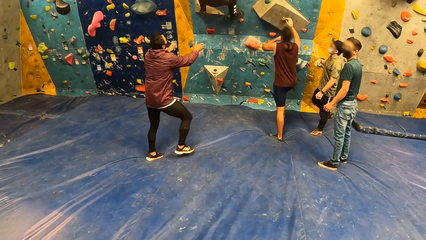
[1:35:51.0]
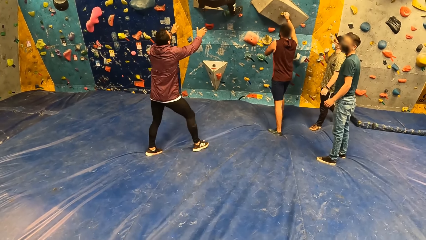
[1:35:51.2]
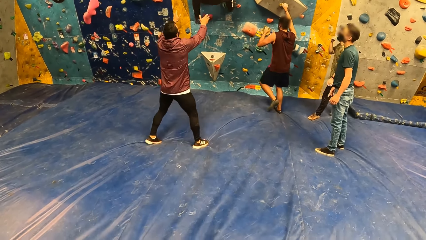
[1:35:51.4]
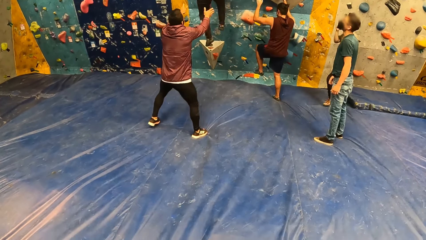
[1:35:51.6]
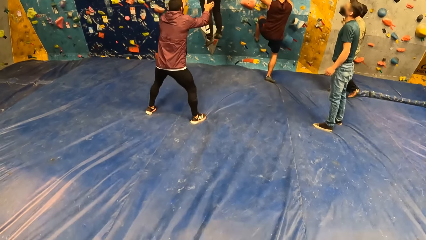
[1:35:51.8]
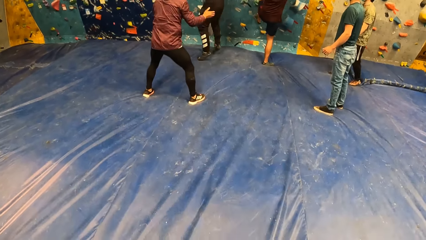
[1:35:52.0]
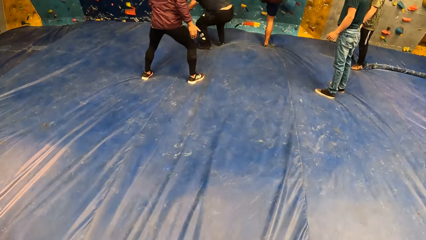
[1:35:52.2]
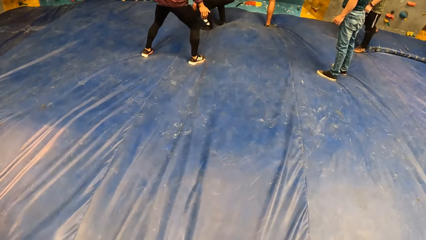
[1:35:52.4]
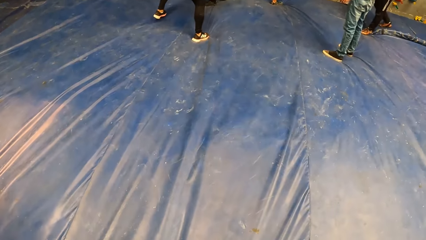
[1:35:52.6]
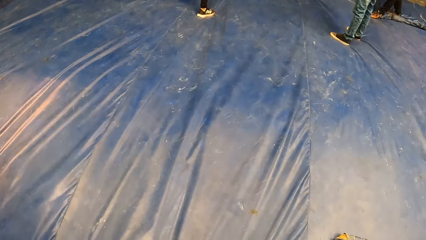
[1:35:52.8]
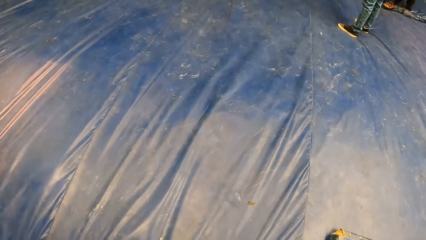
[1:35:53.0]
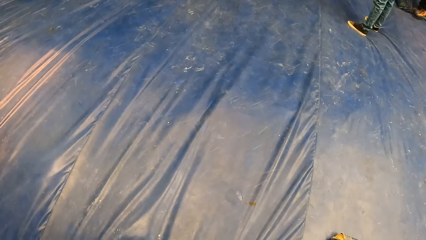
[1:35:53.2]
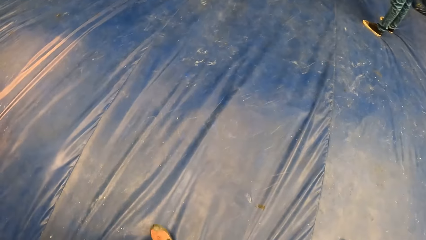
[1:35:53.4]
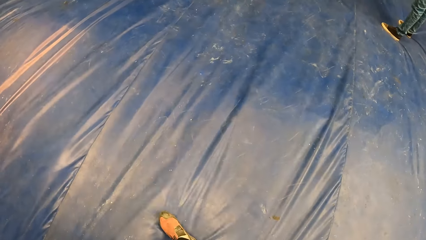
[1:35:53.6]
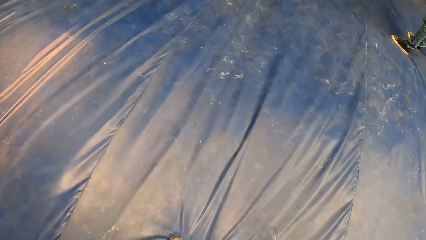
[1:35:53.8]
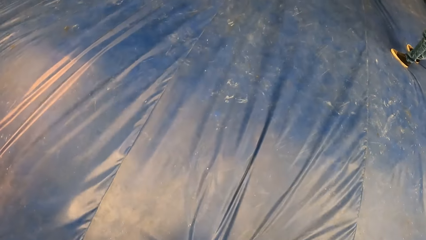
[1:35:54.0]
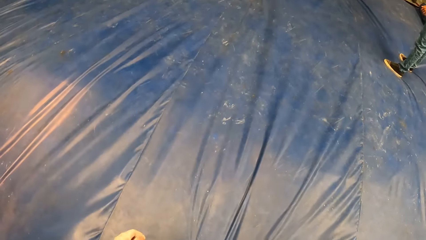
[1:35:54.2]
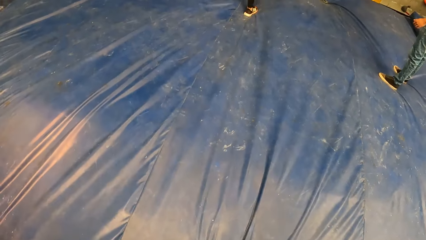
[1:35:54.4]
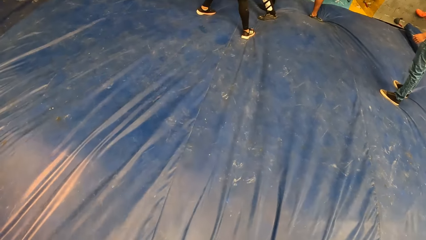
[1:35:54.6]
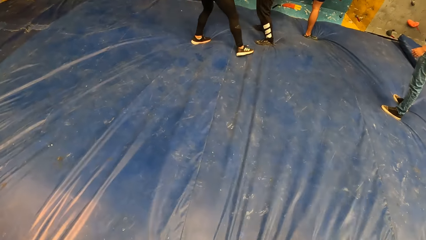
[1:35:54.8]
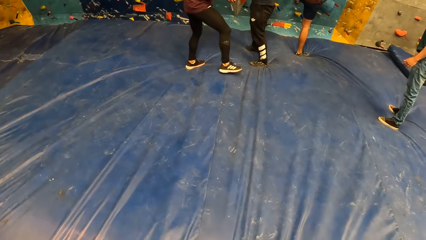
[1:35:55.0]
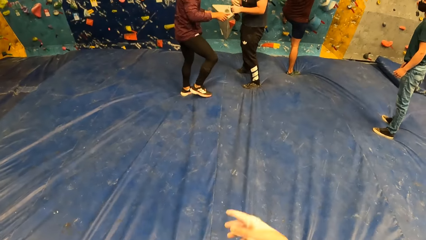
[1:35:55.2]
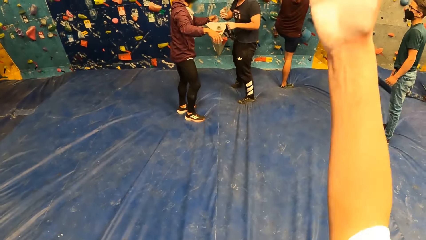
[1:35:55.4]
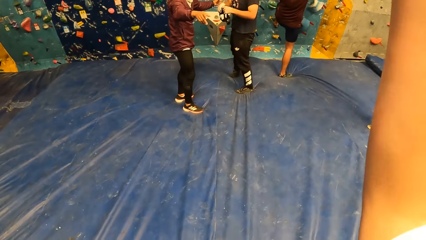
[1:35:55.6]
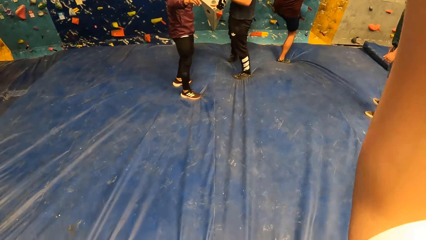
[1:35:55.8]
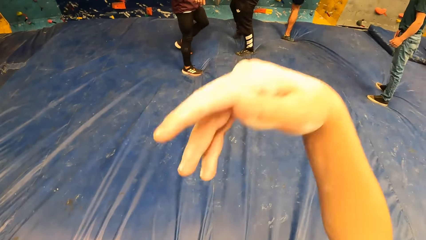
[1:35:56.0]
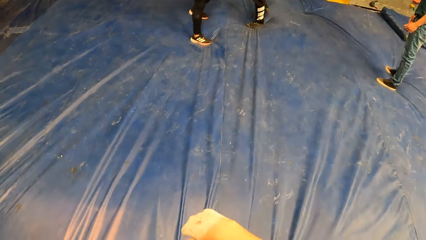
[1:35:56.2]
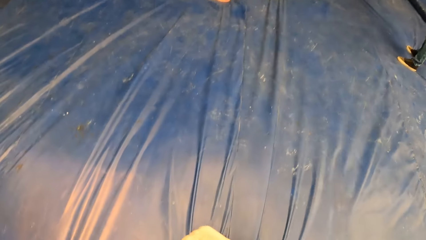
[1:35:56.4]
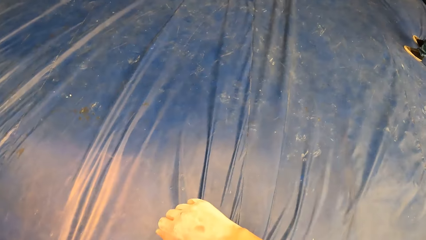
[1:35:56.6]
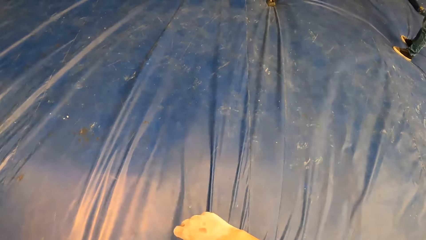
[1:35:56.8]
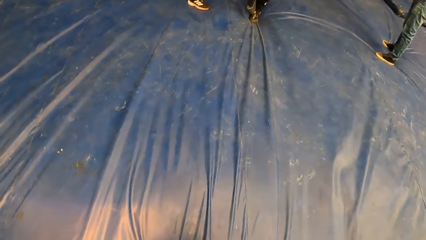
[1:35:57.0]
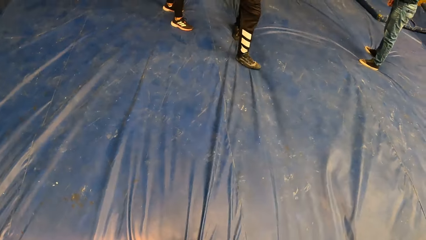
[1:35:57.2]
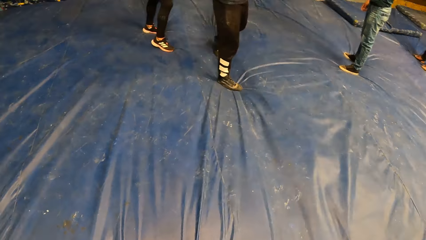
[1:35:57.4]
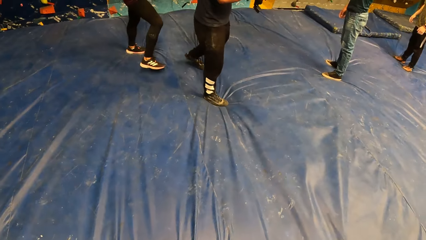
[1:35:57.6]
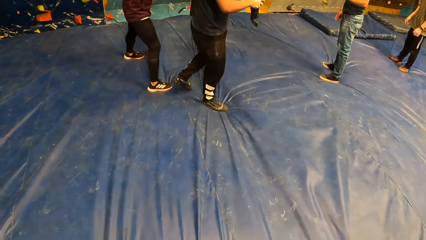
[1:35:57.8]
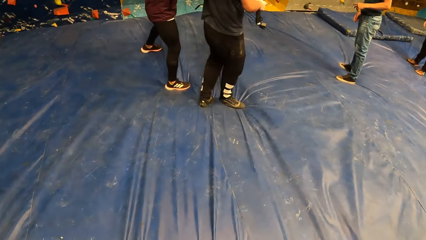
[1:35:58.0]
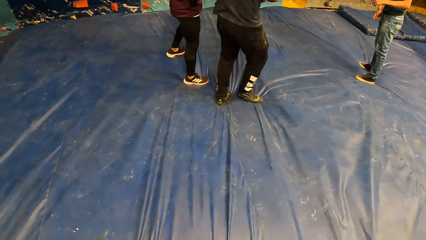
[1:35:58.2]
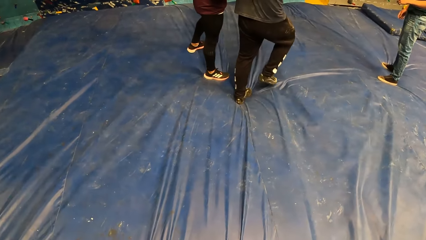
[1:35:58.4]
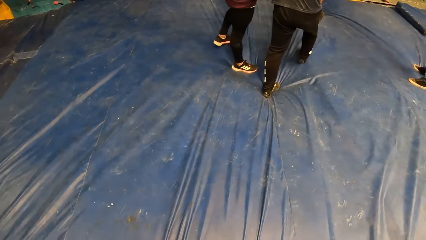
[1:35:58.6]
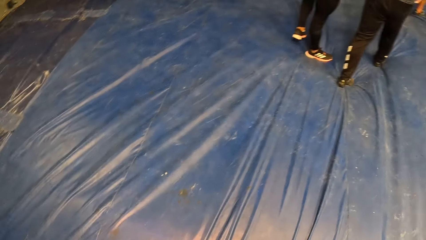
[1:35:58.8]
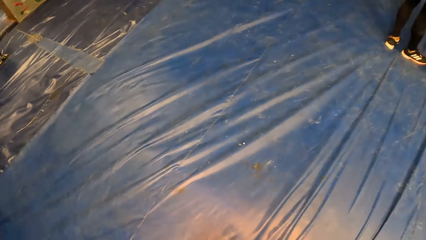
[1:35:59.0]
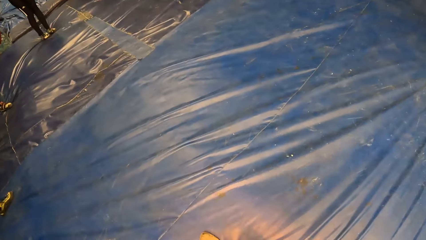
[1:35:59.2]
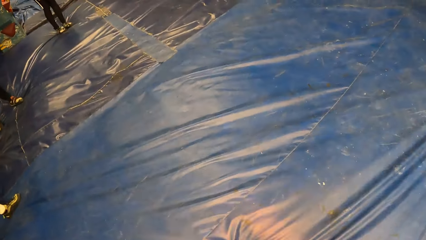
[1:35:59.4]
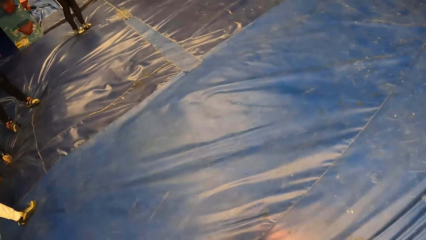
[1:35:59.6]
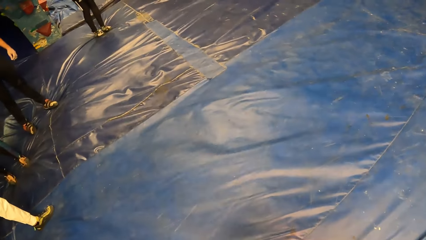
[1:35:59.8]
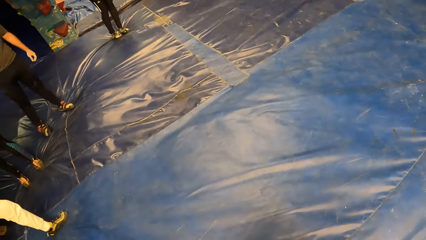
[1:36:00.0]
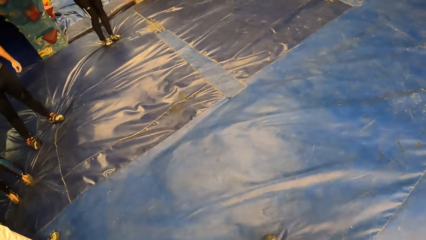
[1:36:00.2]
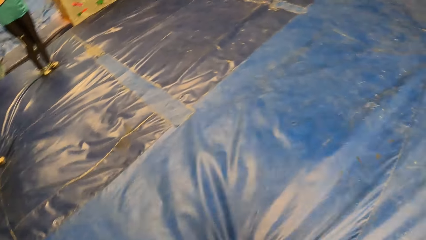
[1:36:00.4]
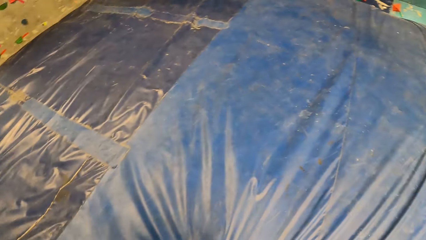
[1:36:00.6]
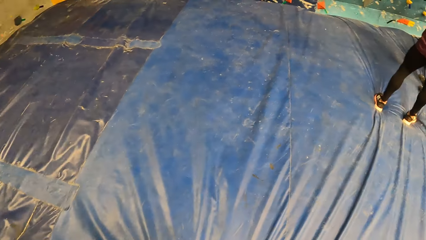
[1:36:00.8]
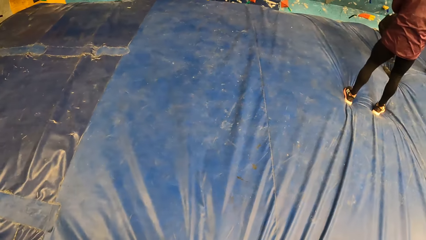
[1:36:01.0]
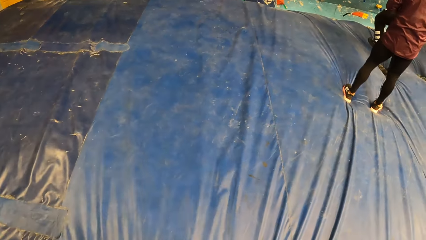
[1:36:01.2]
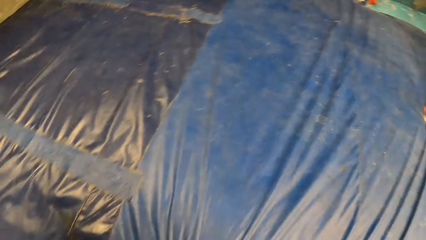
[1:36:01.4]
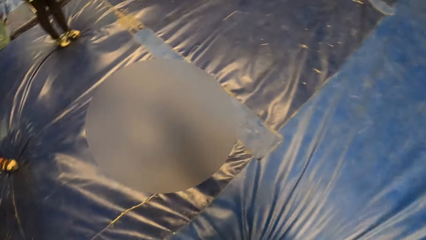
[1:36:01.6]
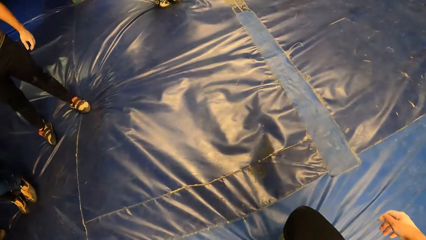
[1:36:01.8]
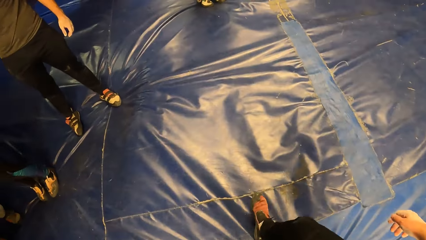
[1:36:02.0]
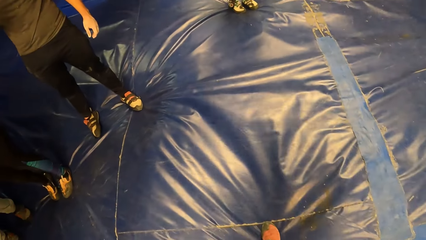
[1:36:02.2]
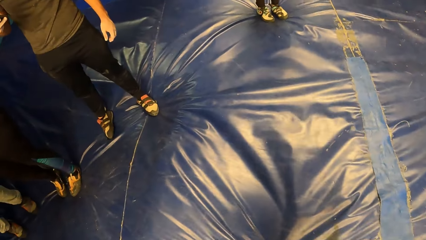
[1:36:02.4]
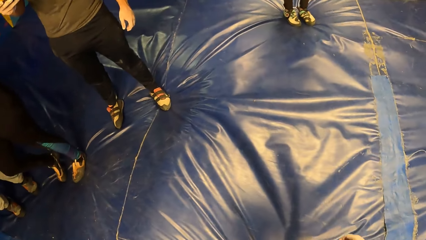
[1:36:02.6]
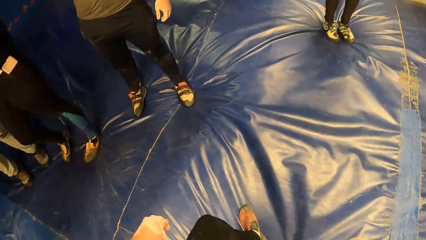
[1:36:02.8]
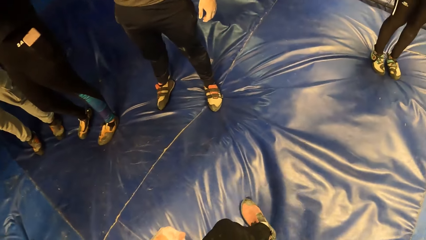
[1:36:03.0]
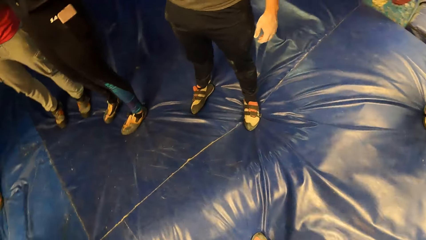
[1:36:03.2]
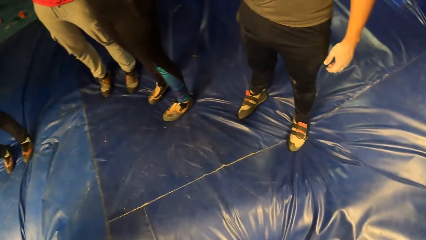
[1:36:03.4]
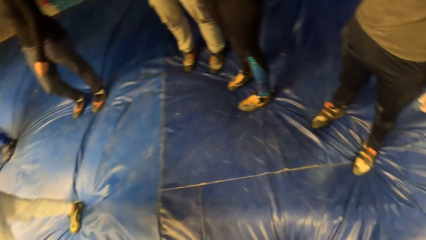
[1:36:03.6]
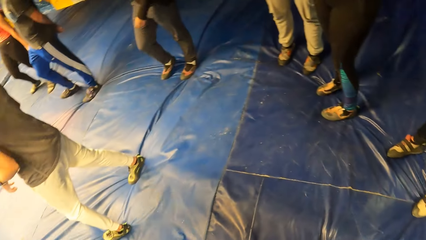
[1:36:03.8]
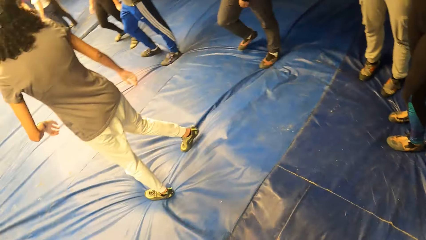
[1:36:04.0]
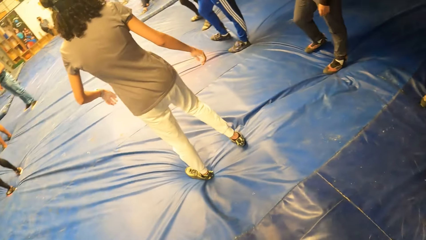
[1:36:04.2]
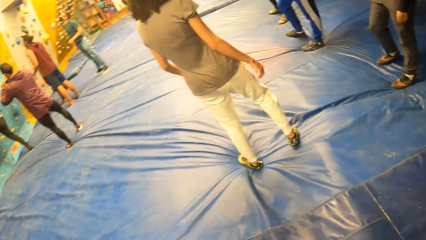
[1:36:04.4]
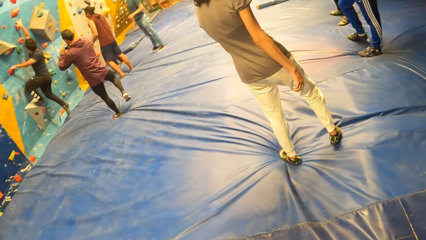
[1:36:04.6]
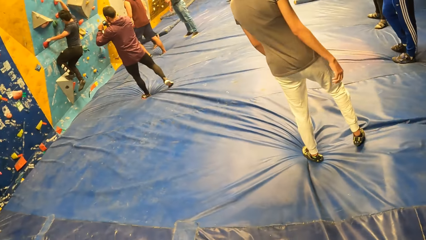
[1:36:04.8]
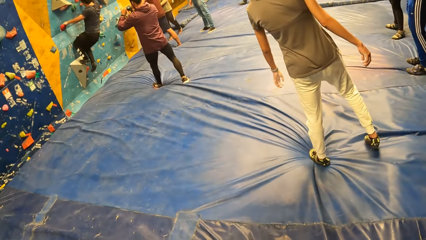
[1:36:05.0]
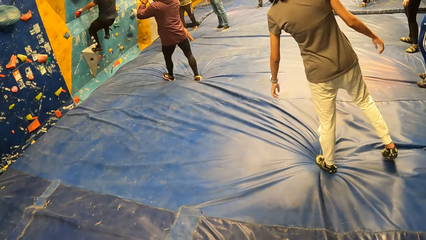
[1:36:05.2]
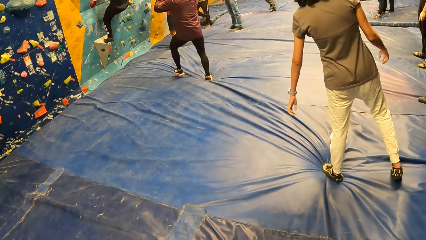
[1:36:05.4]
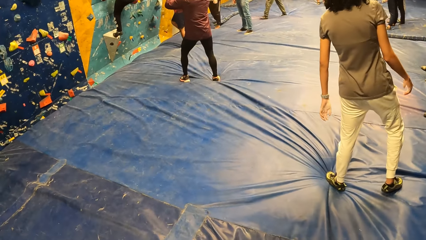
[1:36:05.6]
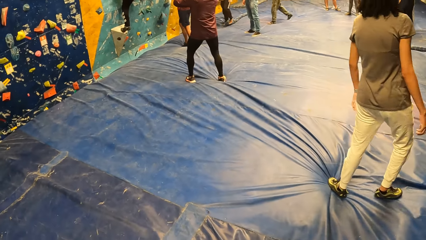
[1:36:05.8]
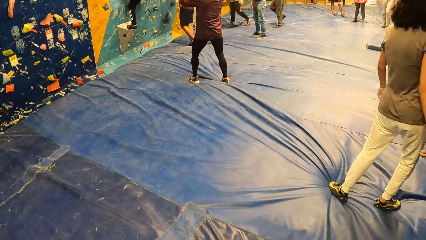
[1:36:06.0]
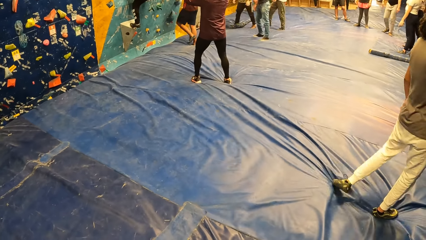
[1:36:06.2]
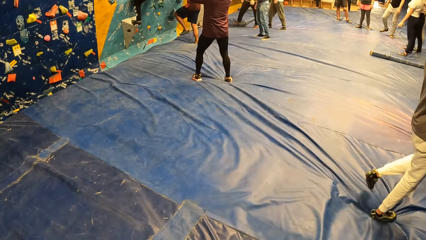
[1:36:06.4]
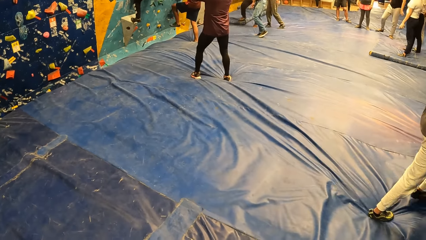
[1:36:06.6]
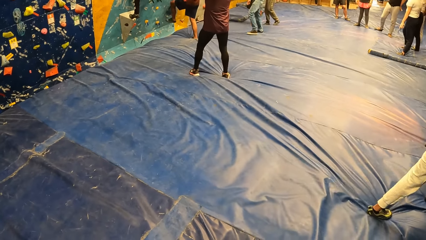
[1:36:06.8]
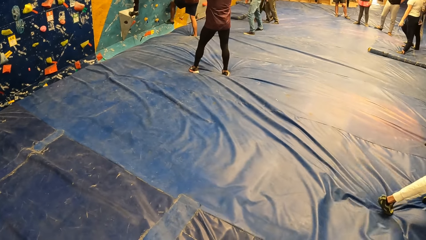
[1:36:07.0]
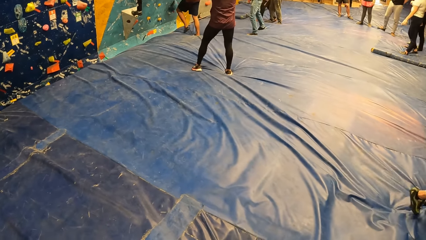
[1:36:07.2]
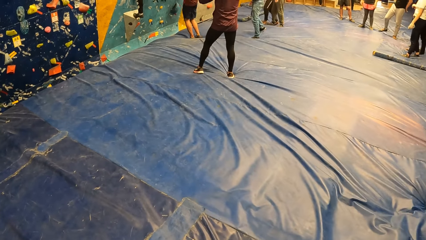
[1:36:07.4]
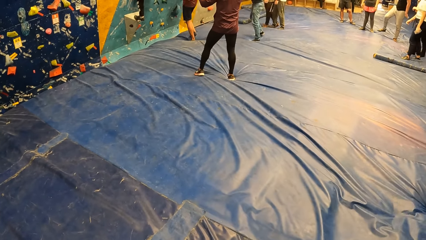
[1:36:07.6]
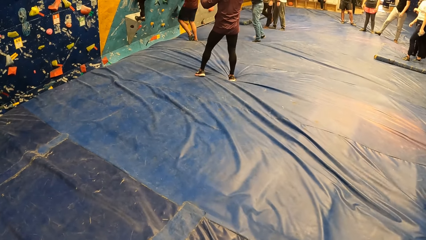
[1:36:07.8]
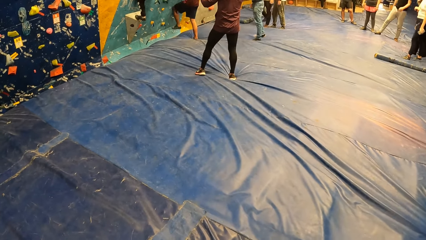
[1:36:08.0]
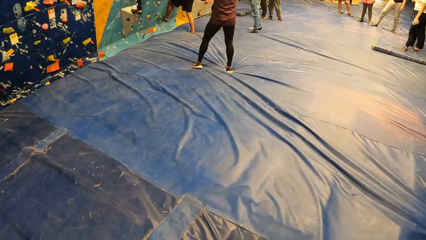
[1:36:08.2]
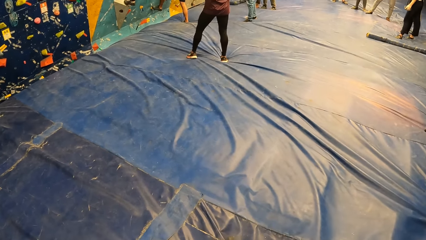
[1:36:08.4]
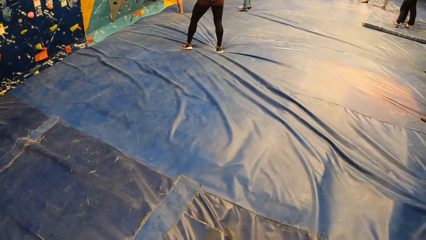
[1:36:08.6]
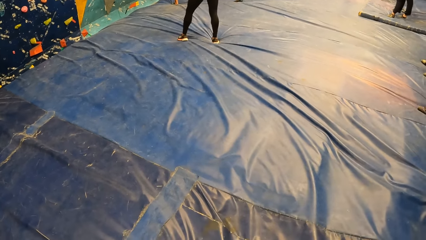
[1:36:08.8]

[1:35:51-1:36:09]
A man moves towards the wall. Another man jumps down. The camera wearer walks forward. They move the right hand. They walk around. A woman moves beside the camera wearer. The camera wearer looks at the colleagues. Another man climbs the wall.
